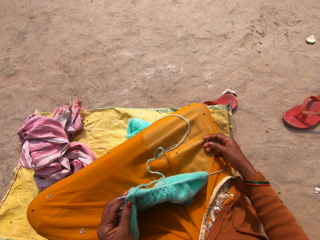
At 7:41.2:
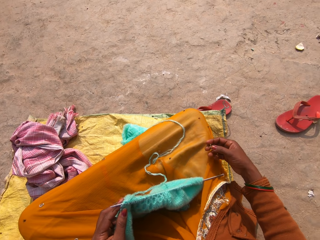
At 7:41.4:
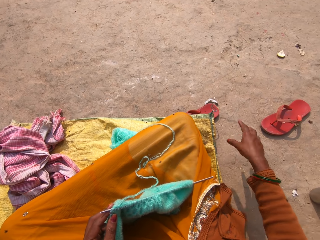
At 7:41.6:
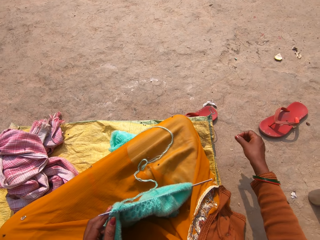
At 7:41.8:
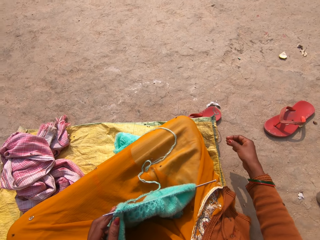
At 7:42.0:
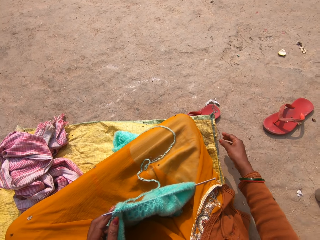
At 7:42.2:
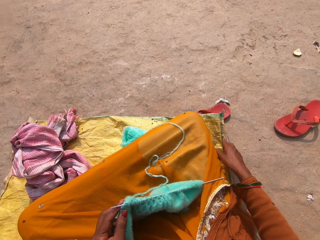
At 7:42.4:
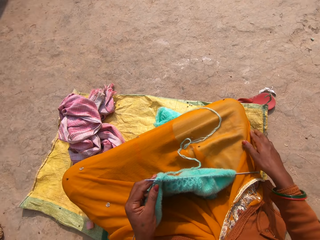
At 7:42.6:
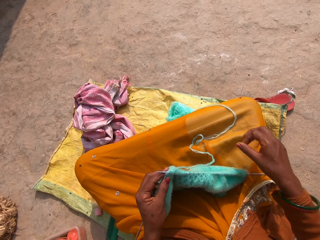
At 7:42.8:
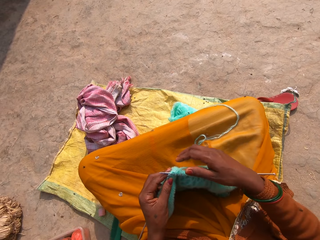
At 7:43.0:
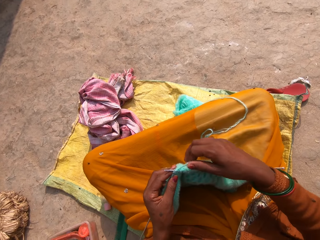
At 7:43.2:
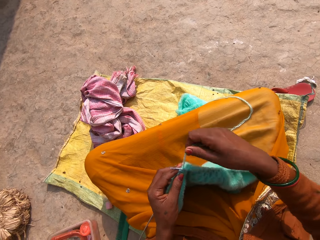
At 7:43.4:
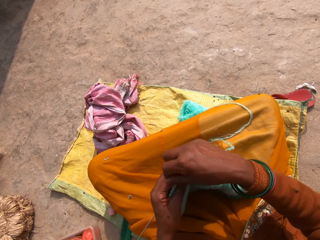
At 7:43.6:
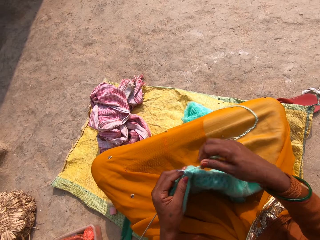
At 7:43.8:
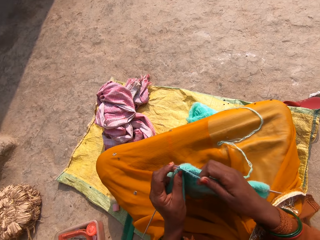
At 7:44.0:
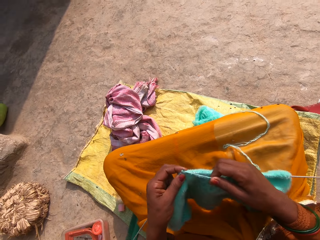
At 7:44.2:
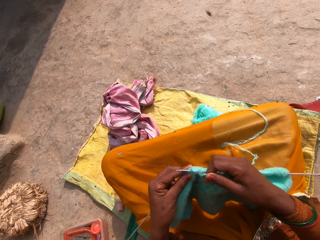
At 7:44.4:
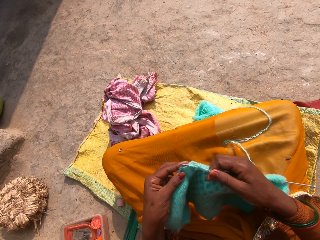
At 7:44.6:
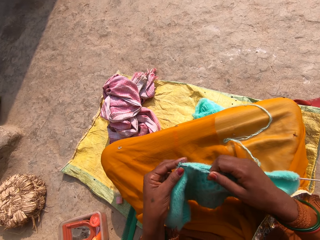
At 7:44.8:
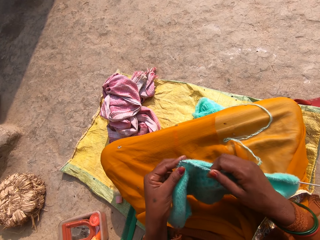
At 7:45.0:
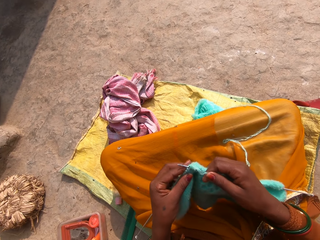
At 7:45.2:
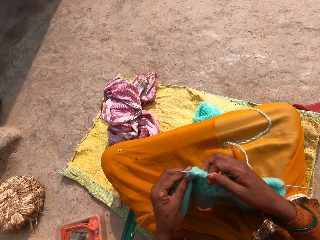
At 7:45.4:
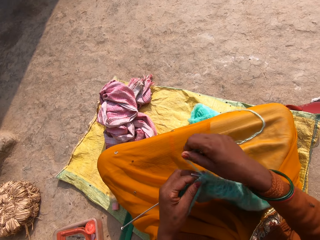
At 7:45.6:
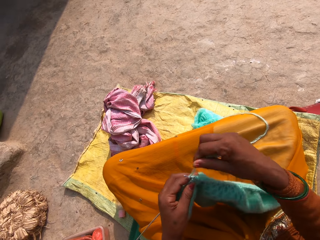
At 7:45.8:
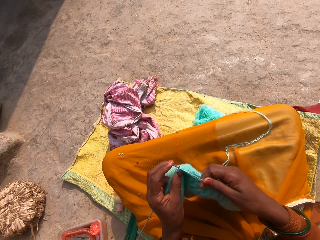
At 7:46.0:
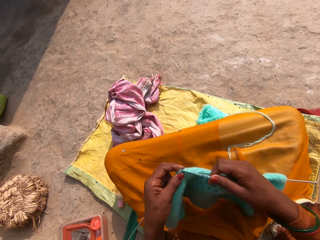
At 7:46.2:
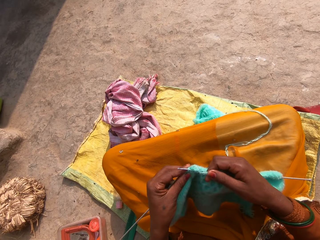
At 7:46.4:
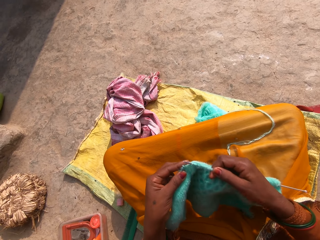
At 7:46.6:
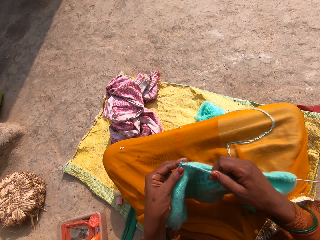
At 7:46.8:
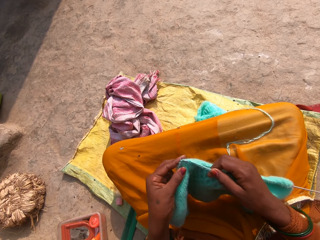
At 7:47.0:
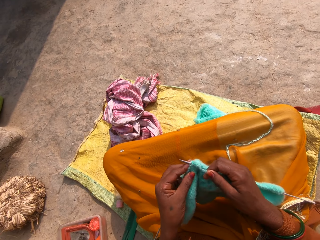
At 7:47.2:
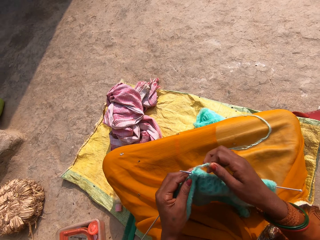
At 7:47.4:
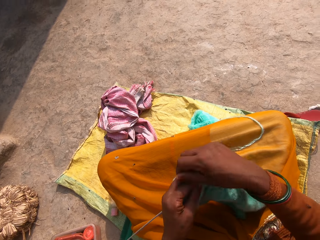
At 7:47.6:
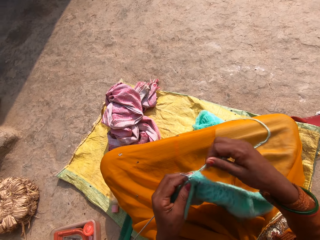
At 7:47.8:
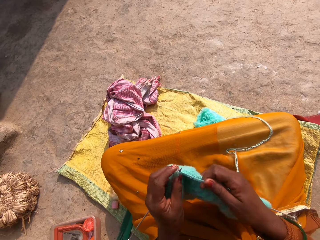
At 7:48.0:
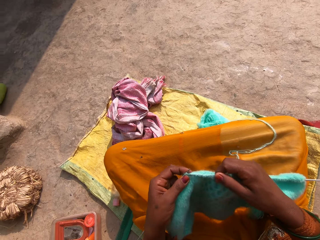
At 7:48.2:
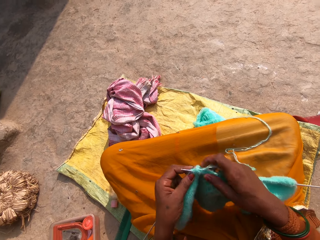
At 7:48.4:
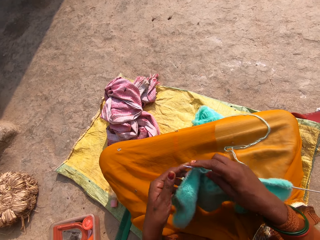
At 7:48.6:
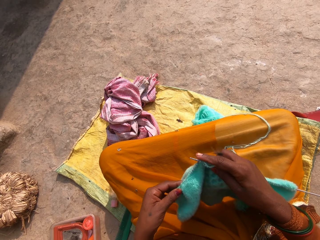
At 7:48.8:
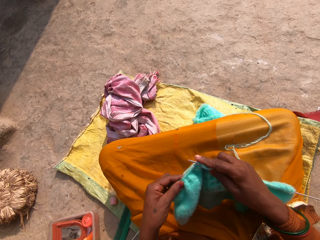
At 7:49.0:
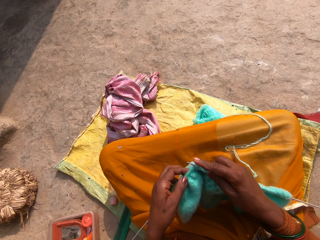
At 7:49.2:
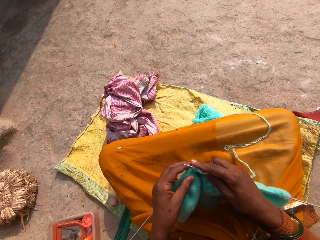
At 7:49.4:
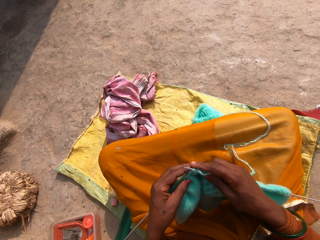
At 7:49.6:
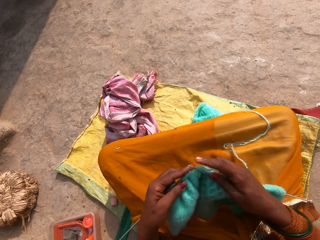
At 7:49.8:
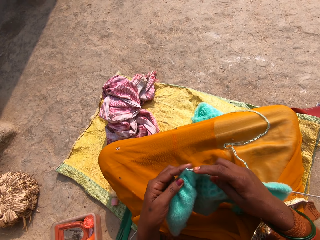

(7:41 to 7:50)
The camera wearer moves a hand from the lap. She throws the dirt on the ground. She stretches the hand then shakes the fingers. She rubs her right hand on a sack on the ground. She places the hand on the lap. She lifts the right hand. She places the hand on a knitted fabric. She holds a thread. She rolls the thread on a crochet. She knits the fabric with the knitting pins and the yarn. She moves hands while knitting. She lifts the thread. She rolls the thread on the crochet. She moves hands while knitting. She lifts the thread. She rolls the thread on the crochet. She knits while moving hands.

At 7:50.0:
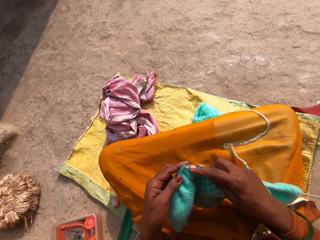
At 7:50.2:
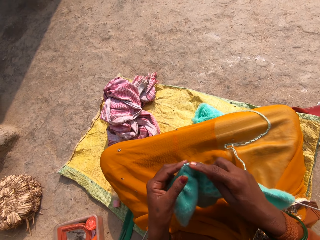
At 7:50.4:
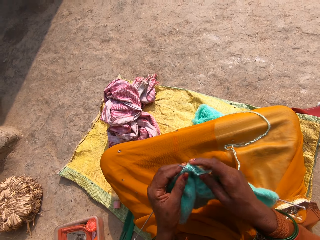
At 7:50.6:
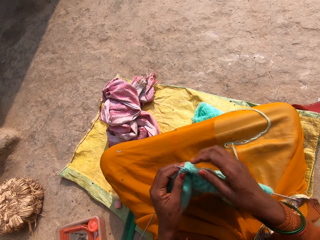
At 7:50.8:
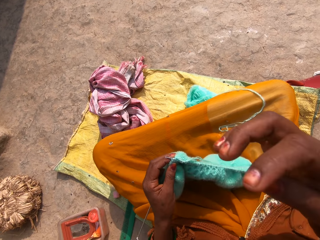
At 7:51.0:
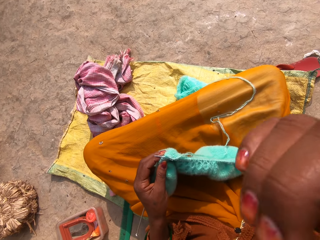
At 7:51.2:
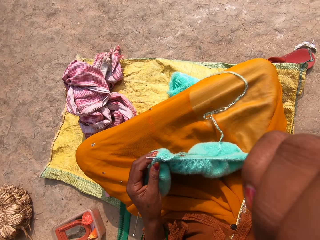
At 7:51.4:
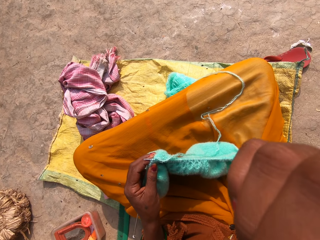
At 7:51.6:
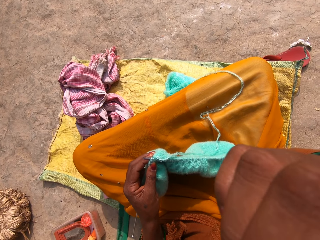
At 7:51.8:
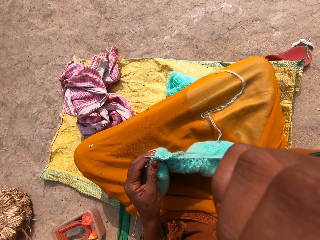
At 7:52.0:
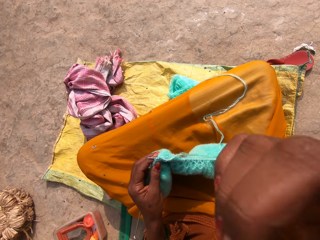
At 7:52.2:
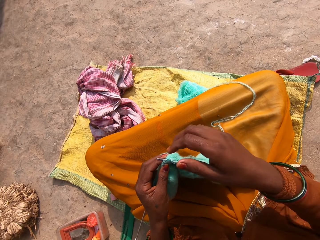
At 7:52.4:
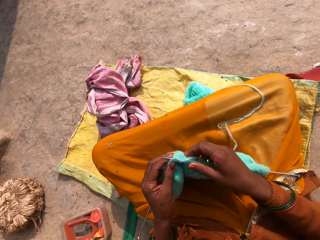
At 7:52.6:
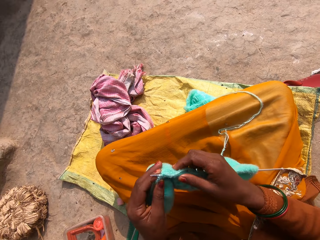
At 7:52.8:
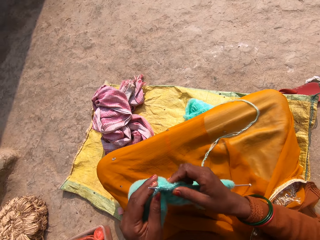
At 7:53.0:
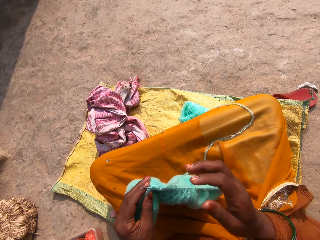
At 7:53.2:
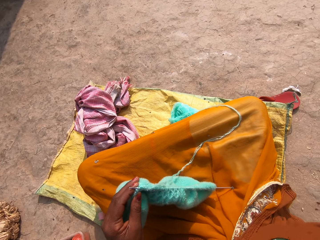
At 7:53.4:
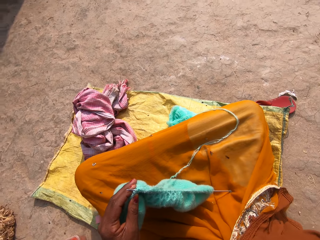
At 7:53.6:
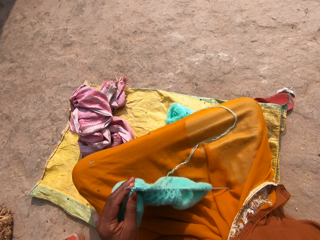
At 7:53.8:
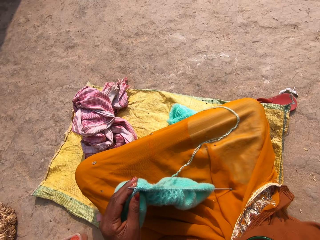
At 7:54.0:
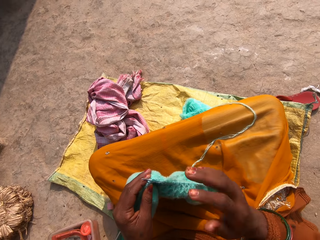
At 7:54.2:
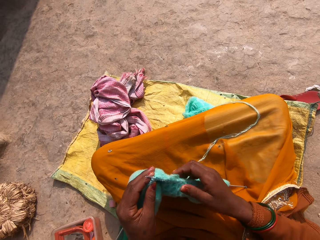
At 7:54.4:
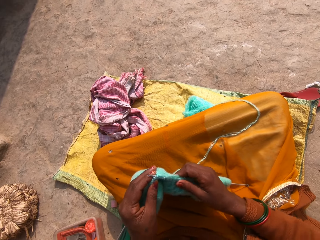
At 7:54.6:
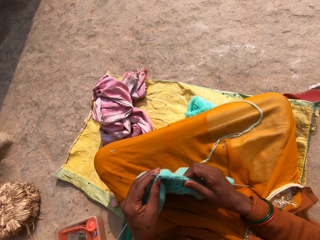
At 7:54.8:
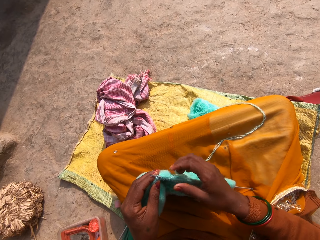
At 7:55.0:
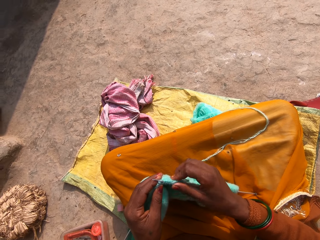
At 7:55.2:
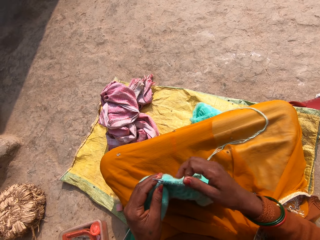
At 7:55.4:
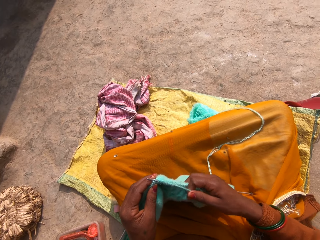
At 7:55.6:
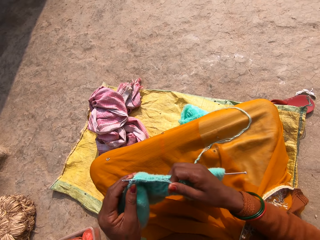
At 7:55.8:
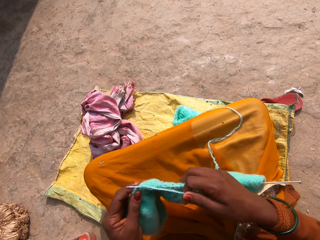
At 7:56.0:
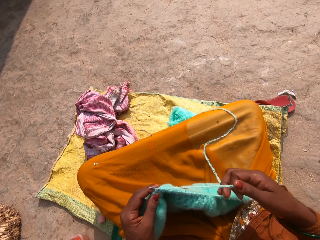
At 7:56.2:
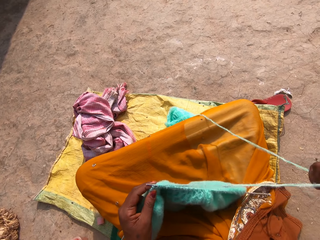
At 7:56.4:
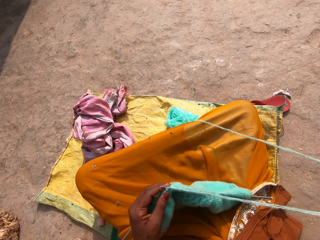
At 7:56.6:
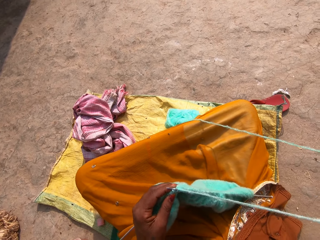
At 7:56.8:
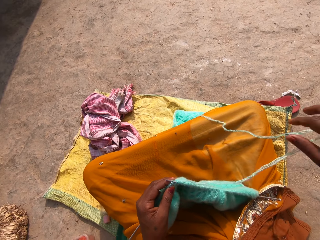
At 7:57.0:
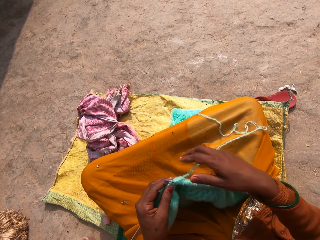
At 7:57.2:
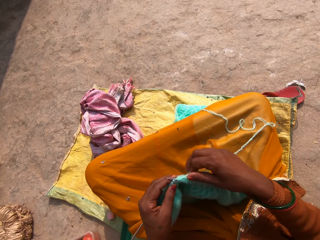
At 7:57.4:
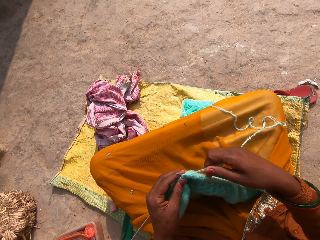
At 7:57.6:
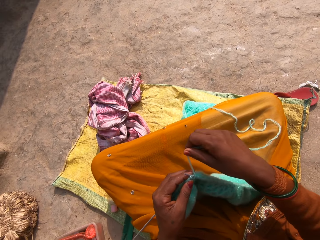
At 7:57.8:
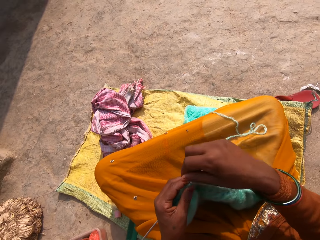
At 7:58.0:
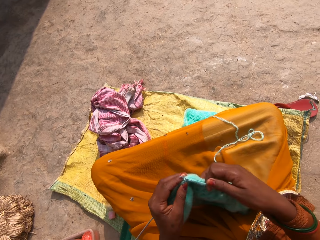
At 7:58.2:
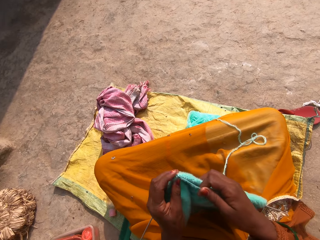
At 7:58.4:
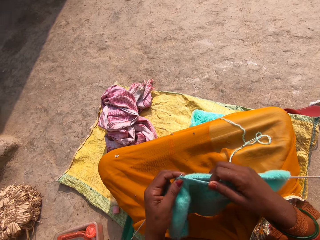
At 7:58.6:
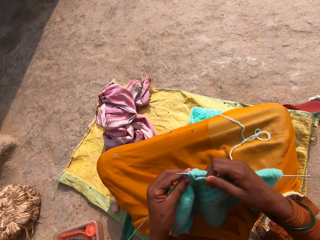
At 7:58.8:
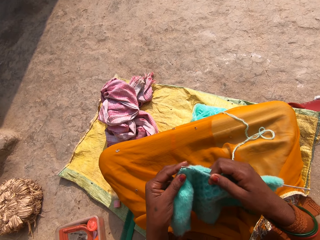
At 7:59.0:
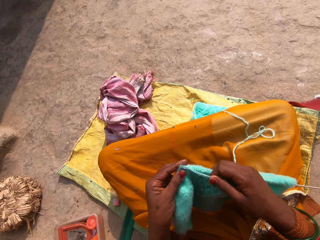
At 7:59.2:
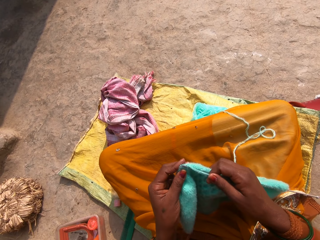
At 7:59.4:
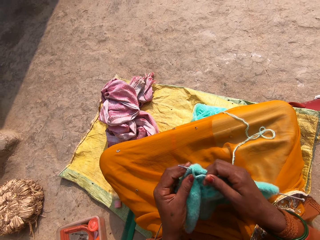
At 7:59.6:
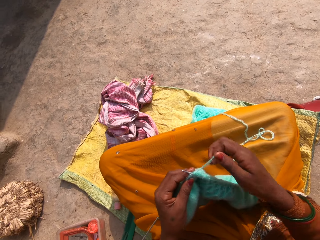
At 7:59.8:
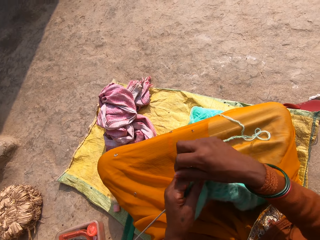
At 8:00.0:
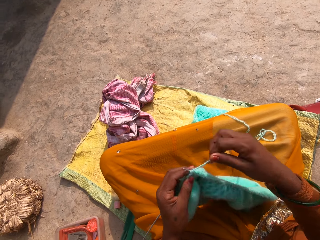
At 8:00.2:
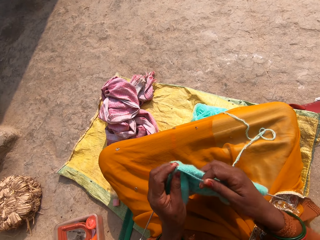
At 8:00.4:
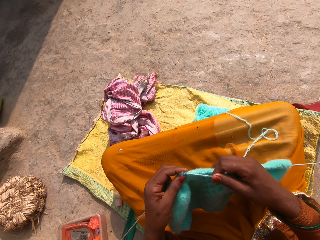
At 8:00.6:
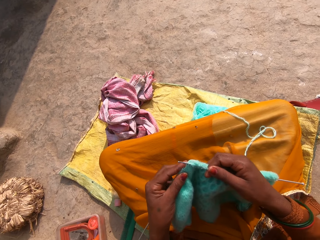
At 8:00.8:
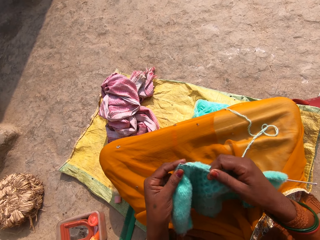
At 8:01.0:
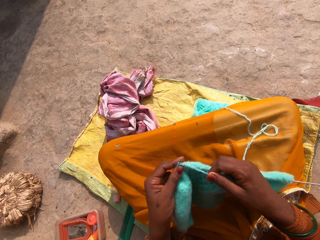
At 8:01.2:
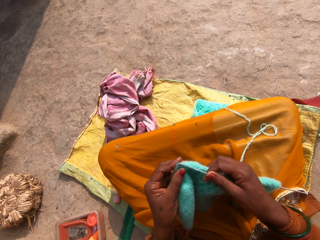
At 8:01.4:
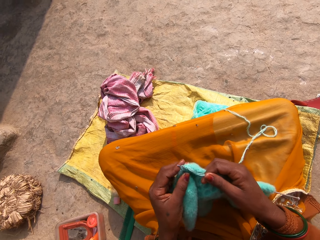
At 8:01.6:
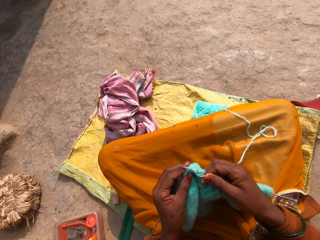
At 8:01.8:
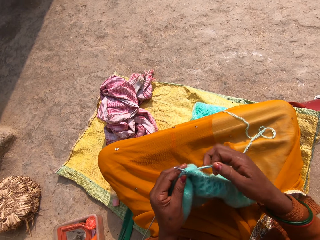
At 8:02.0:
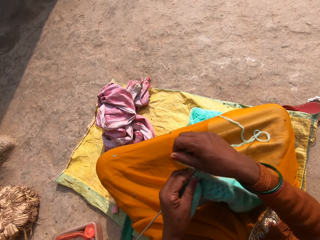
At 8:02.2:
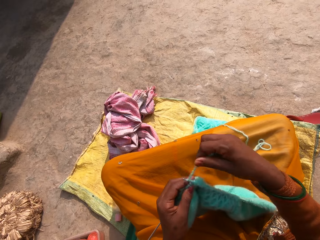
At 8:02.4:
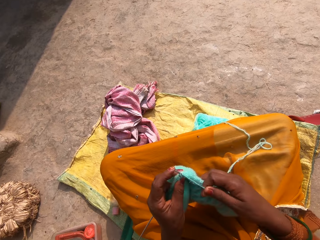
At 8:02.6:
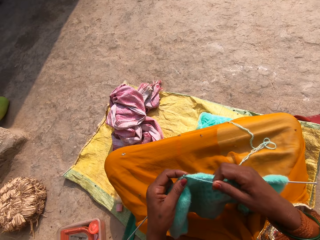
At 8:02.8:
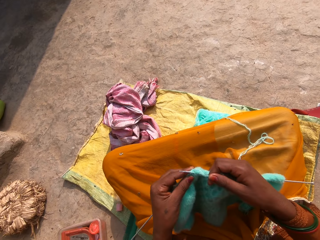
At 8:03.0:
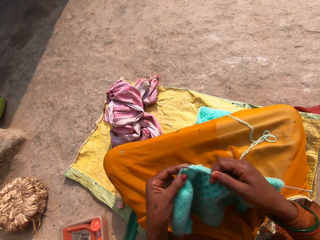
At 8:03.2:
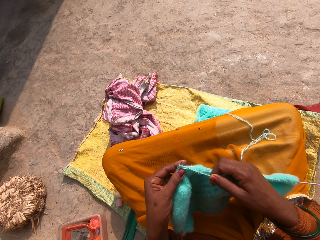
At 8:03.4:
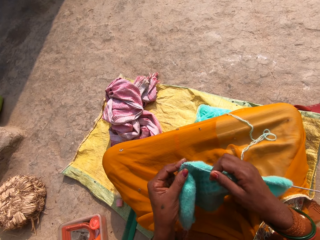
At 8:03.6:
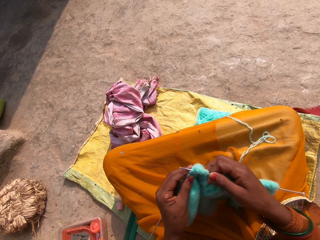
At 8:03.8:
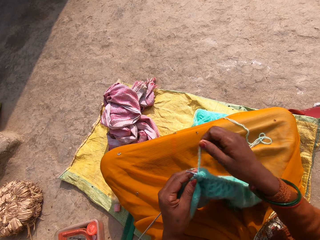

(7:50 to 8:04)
The camera wearer raises her right hand to her face. She does something while lifting the hand. She drops the hand. She holds the fabric and a knitting pin with both hands. She moves the hand, places the hand on the lap. She raises her right hand to her face. She adjusts the camera. She places the hand on the knitted fabric. She holds the fabric and the knitting pin with both hands. She pulls a thread. She turns. She pulls the thread. She straightens the yarn. She drops the thread. She places the hand on the knitted fabric. She pulls the thread. She rolls the thread on a crochet. She presses the crochet with a finger. She knits the fabric with the knitting pins and the yarn. She pulls the thread. She rolls the thread on the crochet. She moves a hand while knitting. She pulls the thread. She rolls the thread on the crochet. She moves hands while knitting.
